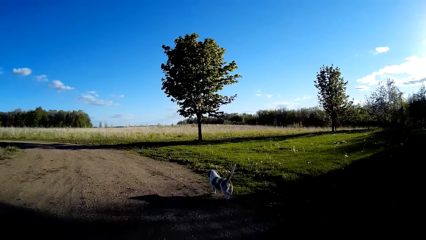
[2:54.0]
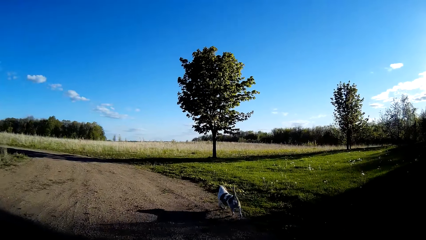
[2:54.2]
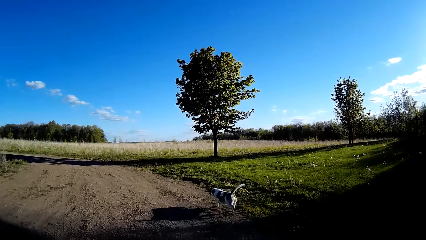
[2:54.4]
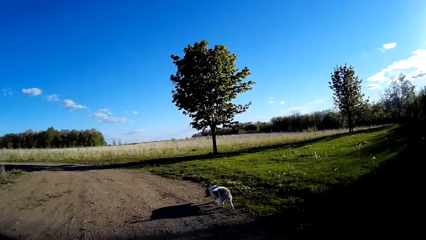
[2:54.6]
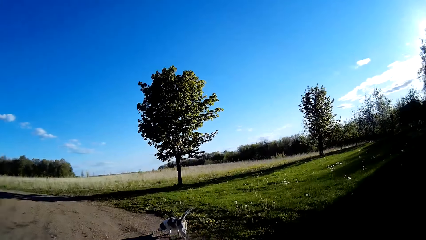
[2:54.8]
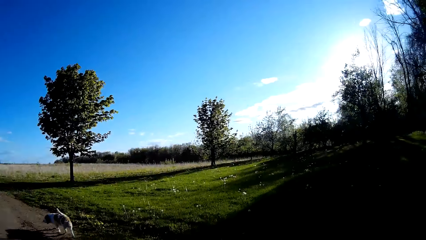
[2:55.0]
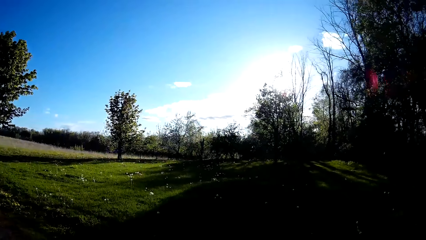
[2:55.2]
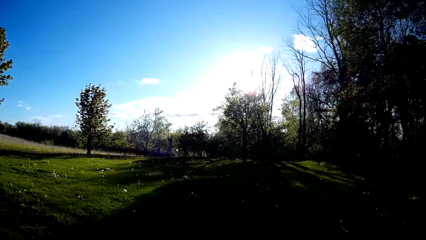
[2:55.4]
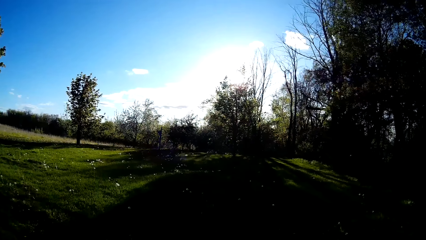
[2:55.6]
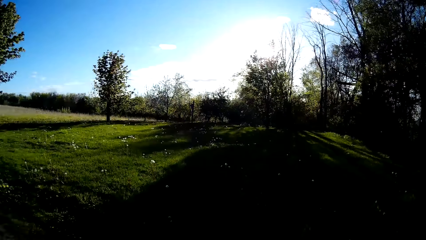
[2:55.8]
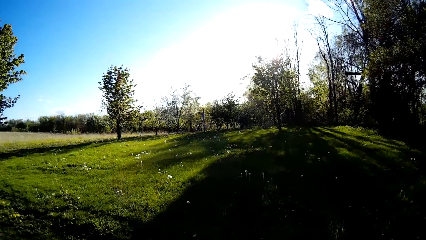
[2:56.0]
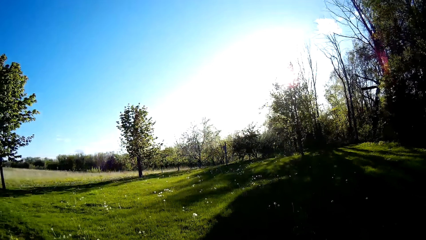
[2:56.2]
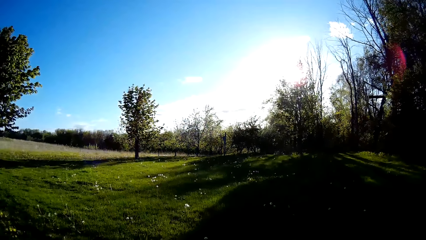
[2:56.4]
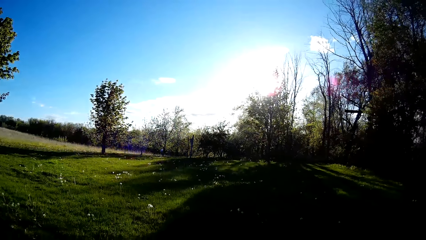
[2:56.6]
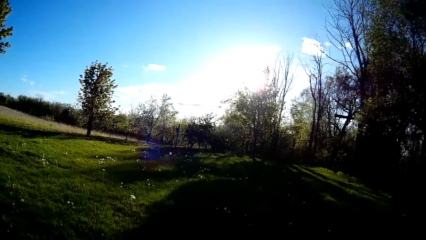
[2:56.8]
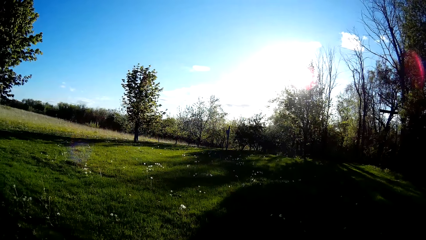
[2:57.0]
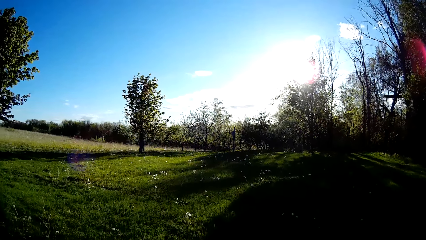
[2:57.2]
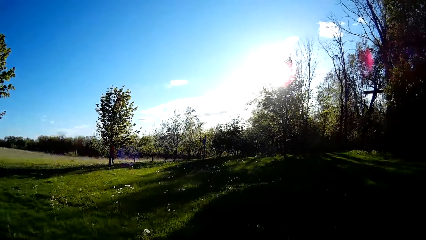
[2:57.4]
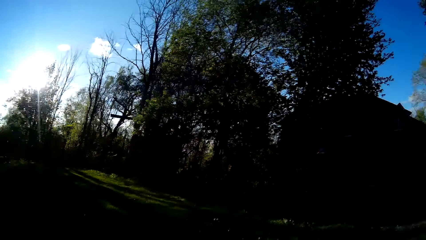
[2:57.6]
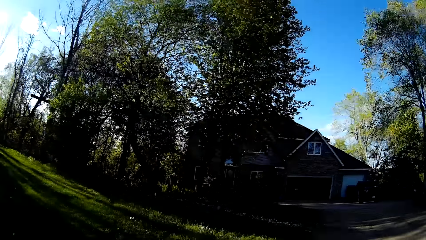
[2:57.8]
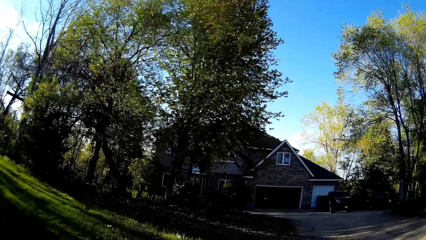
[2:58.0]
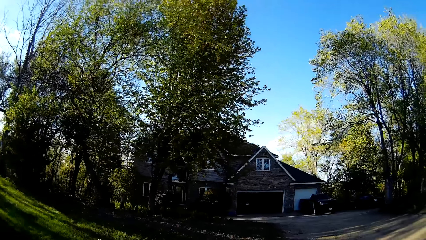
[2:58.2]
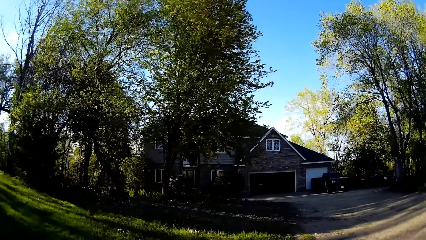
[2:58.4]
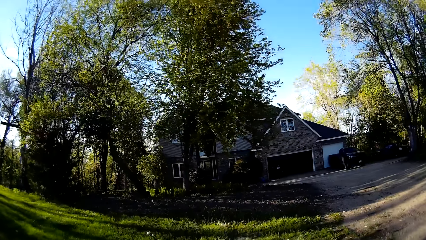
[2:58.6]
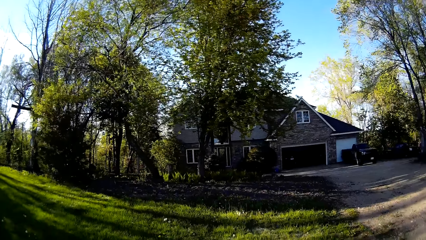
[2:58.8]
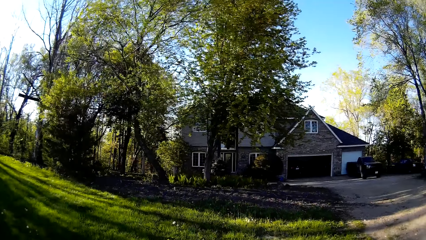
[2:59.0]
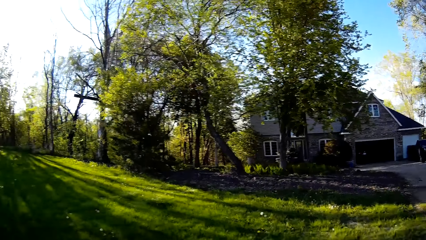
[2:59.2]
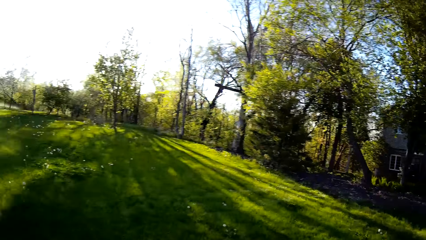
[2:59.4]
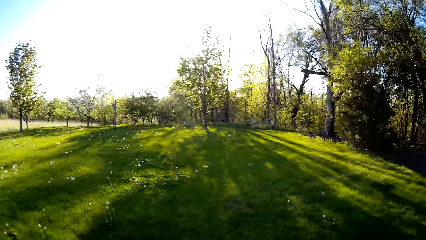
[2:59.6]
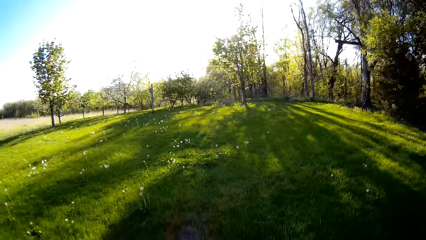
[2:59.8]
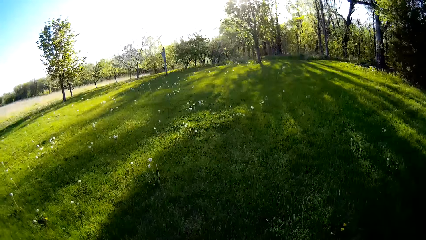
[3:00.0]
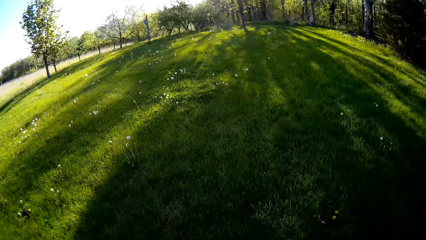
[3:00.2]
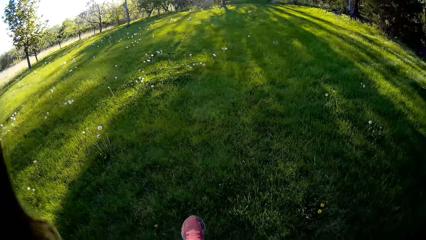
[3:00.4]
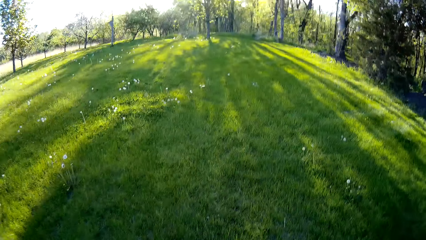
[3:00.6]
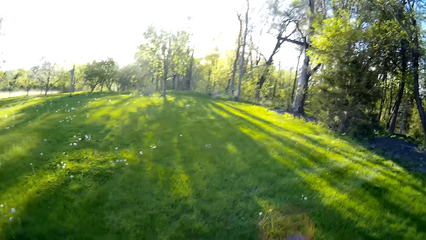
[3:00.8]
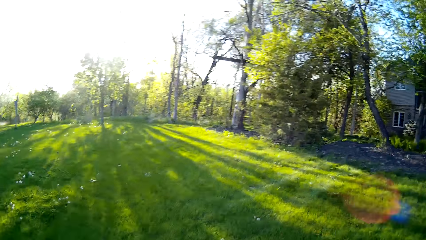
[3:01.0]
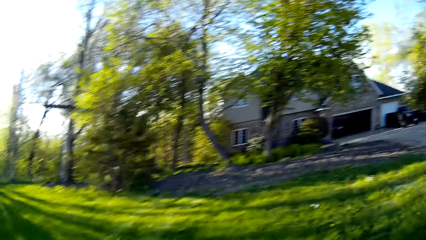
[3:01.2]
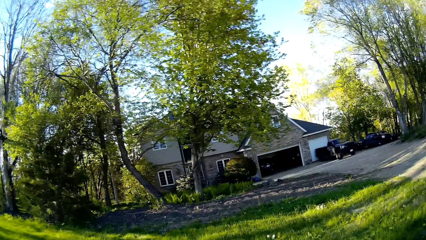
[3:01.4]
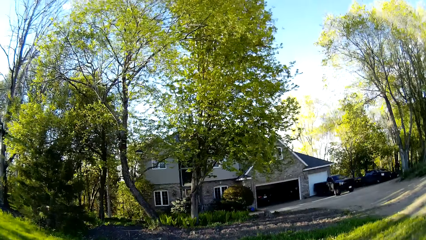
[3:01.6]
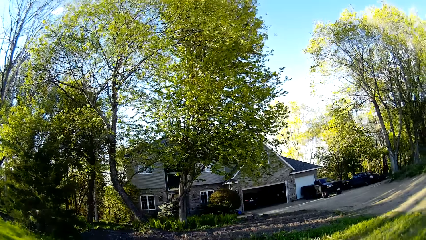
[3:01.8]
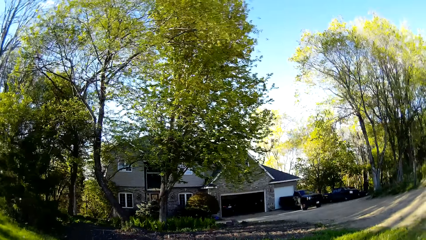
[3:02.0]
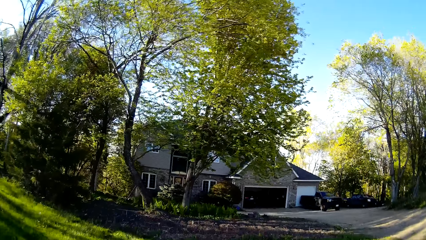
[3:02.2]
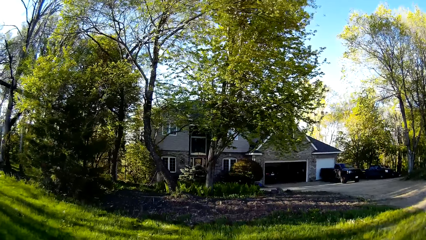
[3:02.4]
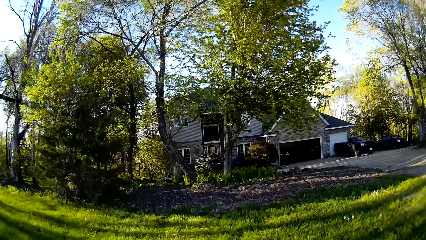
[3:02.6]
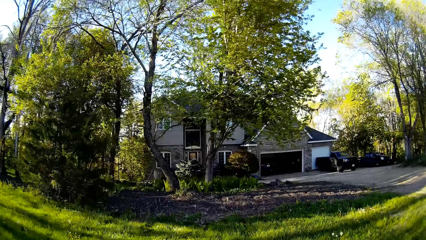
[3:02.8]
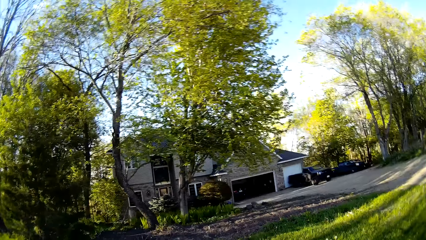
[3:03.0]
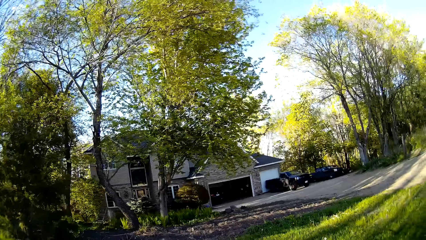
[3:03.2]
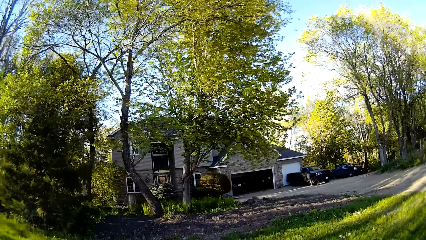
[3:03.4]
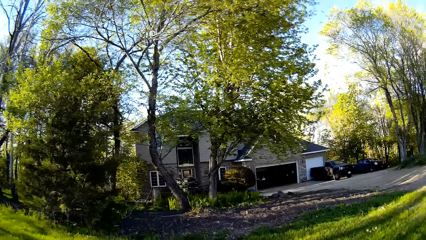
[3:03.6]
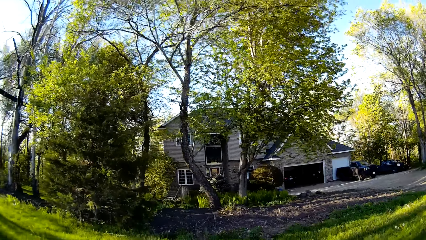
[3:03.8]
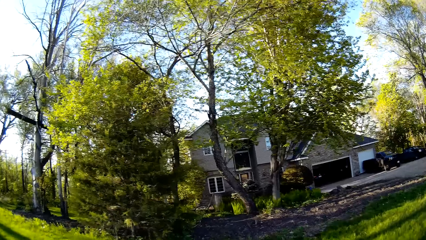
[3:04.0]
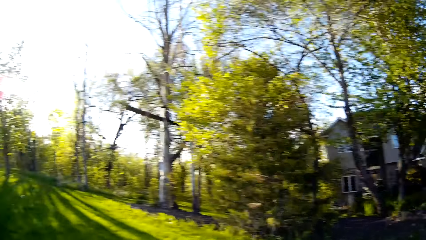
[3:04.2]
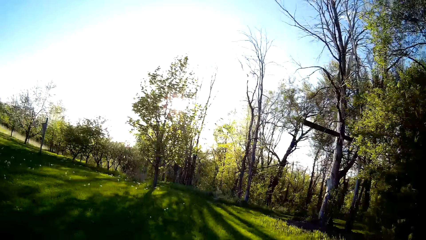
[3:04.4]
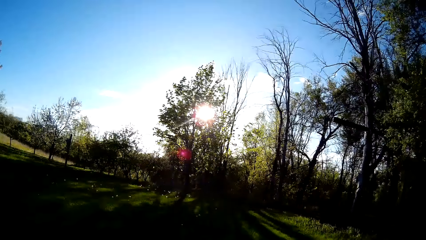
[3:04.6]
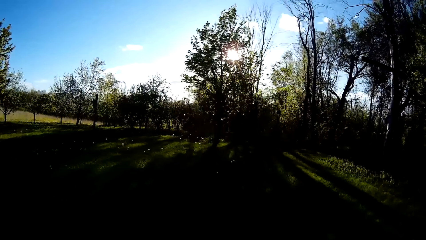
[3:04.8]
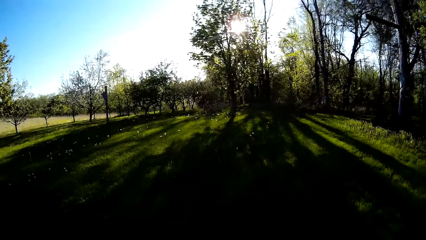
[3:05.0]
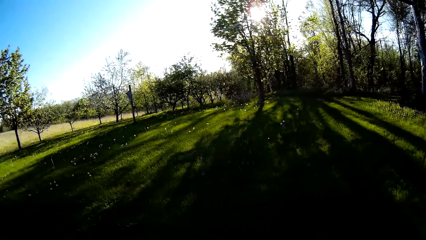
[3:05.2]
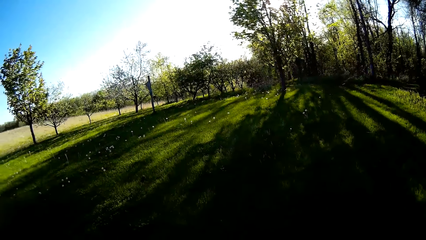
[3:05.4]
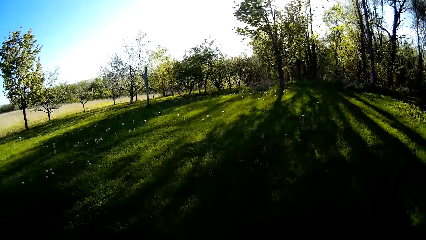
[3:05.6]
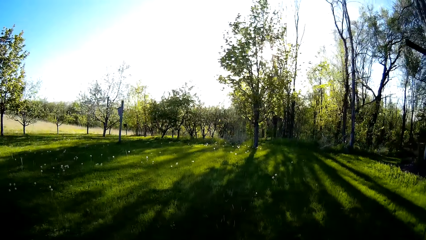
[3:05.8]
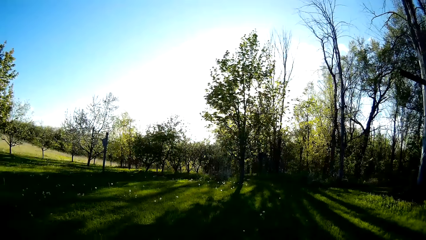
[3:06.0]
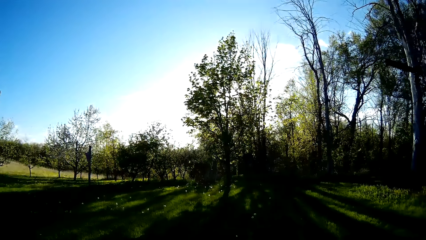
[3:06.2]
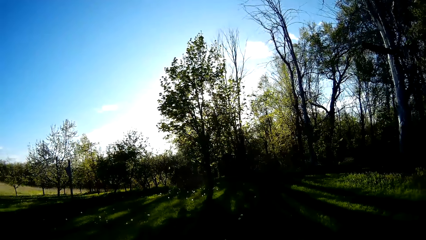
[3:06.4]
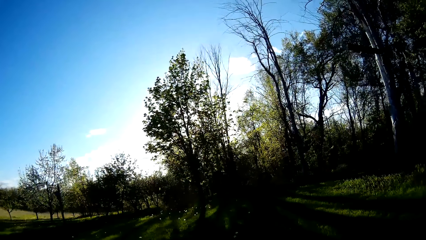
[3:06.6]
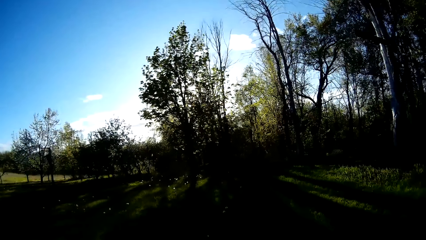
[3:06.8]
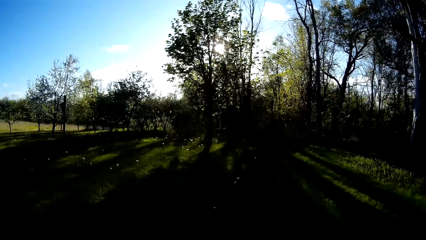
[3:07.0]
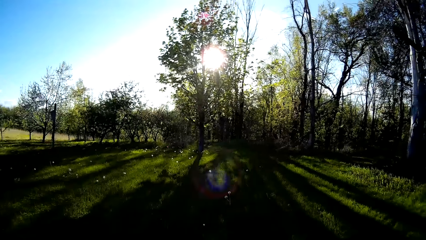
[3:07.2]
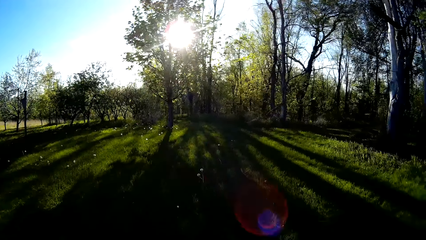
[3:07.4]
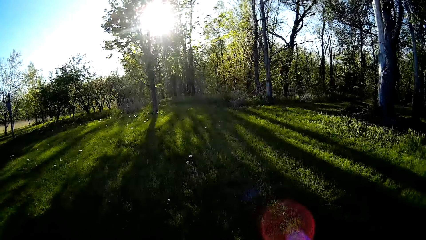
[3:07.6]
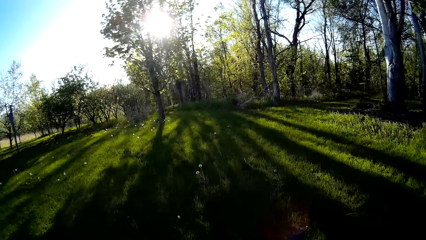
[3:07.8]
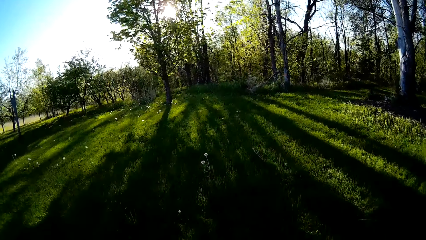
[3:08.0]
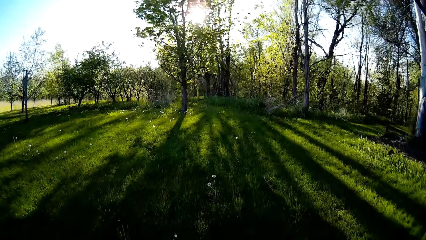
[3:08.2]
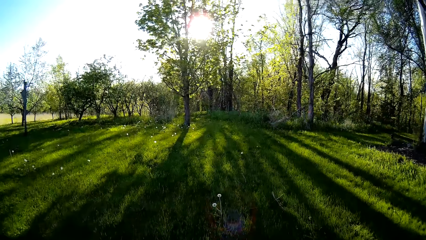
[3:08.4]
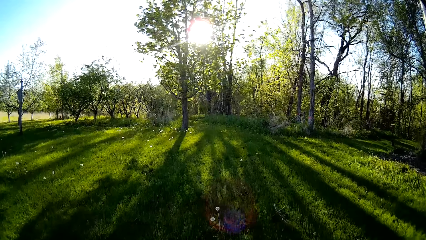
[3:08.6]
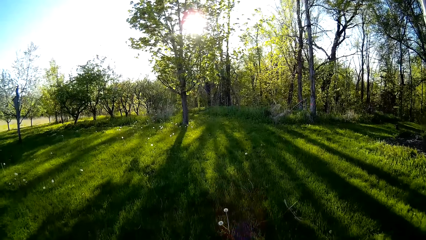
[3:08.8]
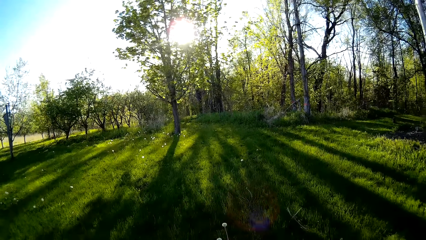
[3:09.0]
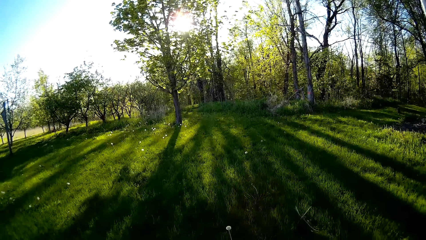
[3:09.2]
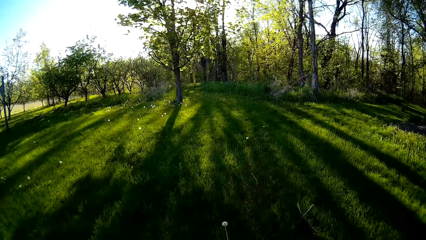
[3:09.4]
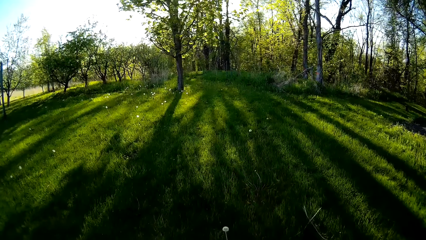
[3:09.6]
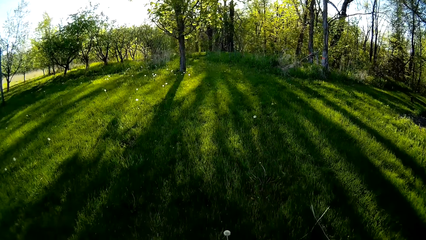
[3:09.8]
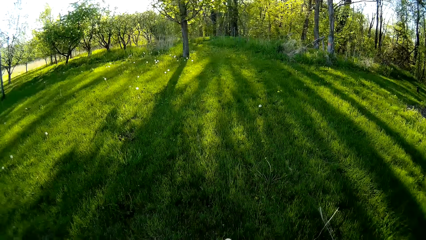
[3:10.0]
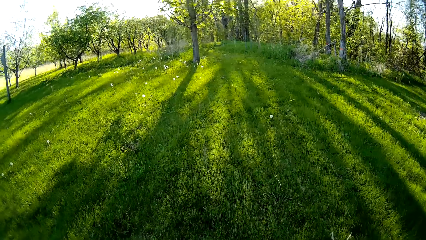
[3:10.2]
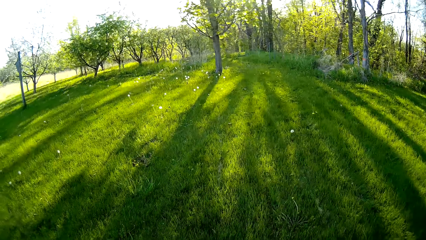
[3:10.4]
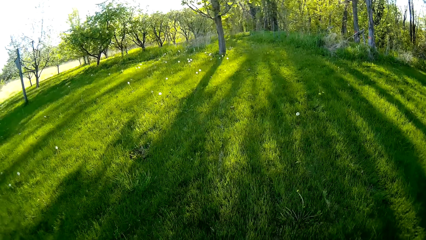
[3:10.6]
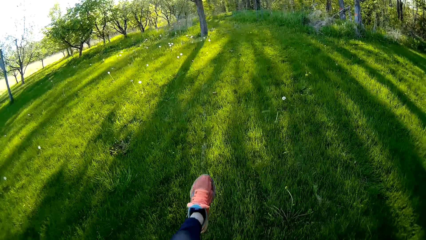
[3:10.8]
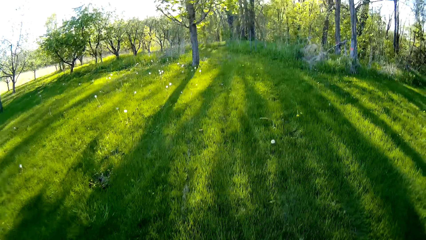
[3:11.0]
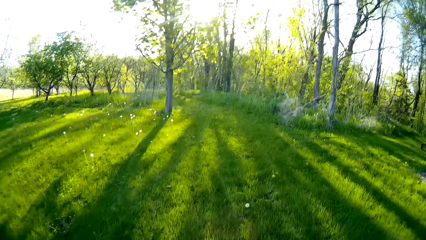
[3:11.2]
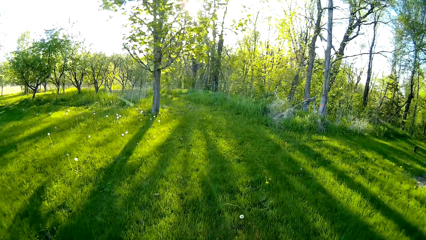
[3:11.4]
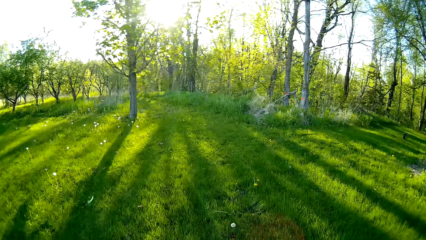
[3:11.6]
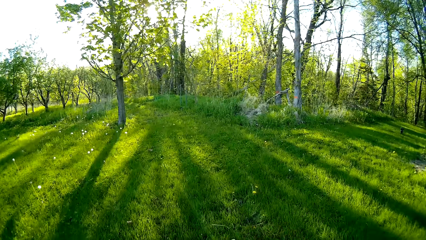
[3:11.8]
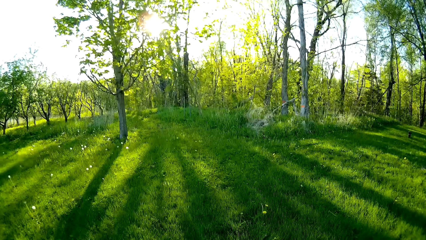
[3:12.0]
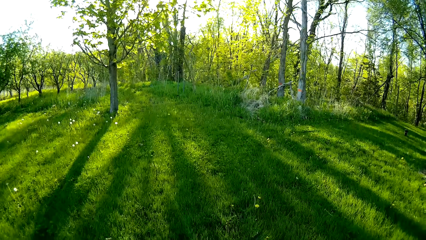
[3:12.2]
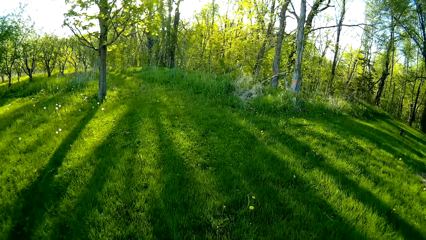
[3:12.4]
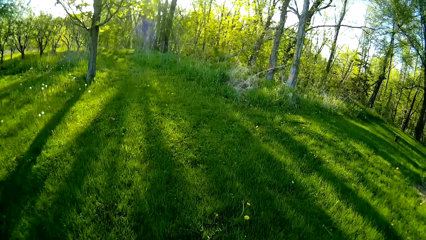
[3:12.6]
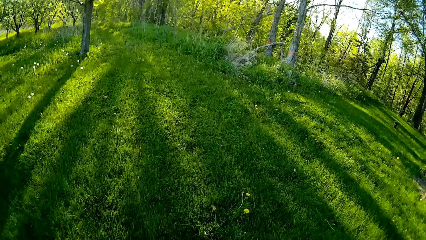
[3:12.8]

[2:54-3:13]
The camera wearer walks into the field. She speaks to the man. She walks around the field. She kicks her left leg.
